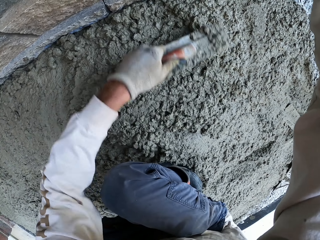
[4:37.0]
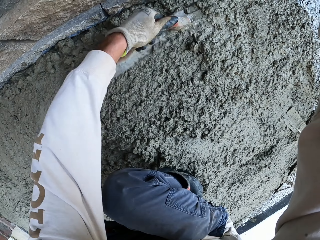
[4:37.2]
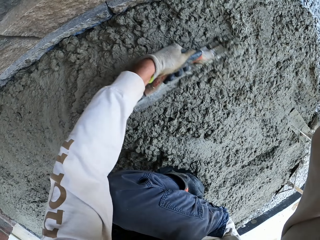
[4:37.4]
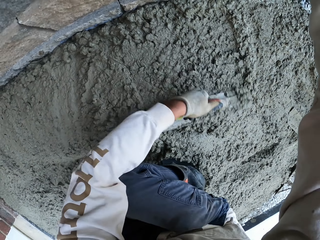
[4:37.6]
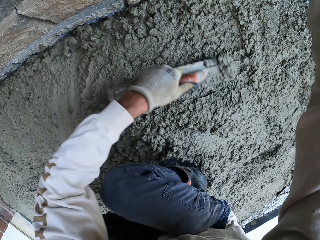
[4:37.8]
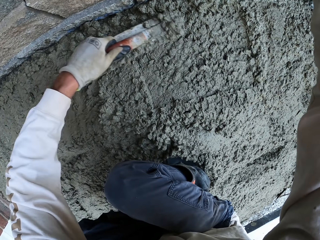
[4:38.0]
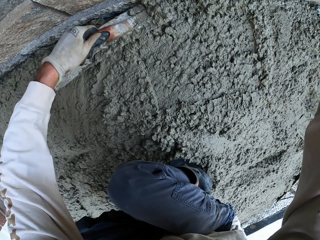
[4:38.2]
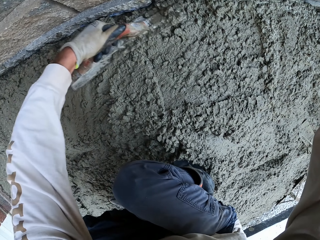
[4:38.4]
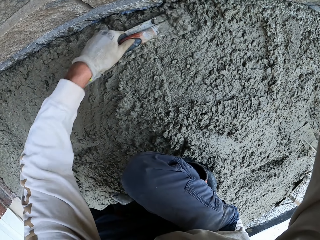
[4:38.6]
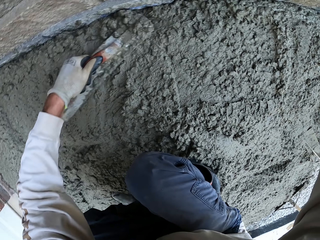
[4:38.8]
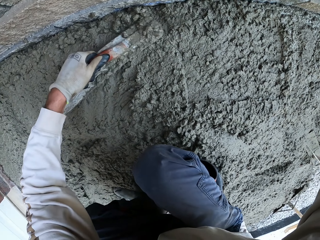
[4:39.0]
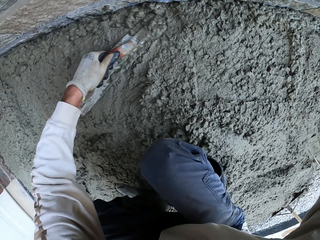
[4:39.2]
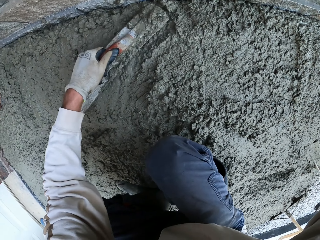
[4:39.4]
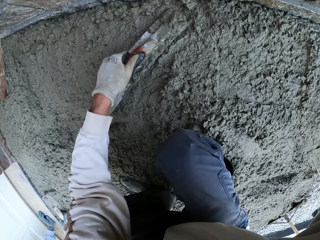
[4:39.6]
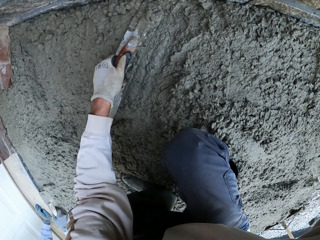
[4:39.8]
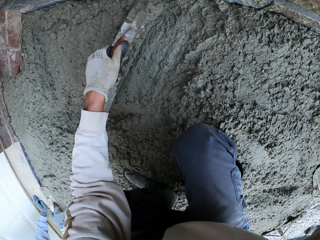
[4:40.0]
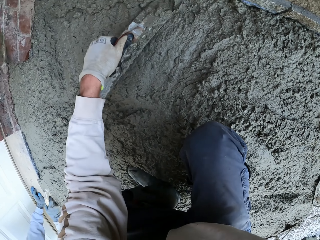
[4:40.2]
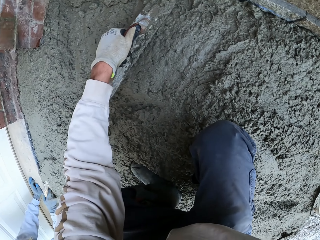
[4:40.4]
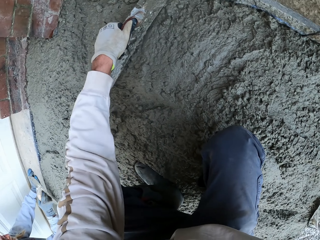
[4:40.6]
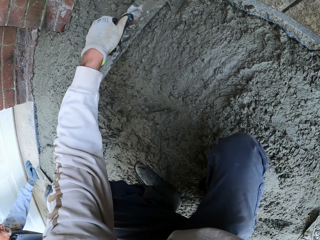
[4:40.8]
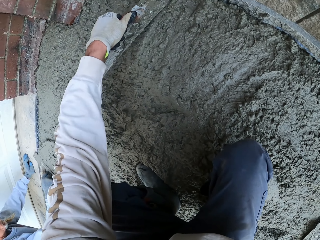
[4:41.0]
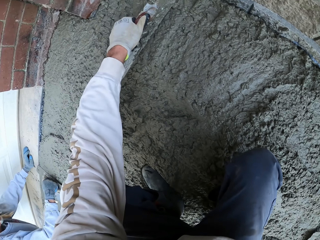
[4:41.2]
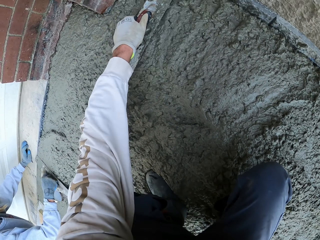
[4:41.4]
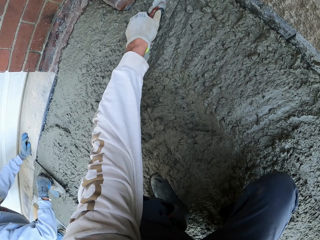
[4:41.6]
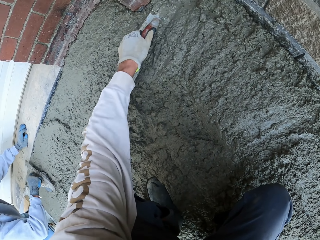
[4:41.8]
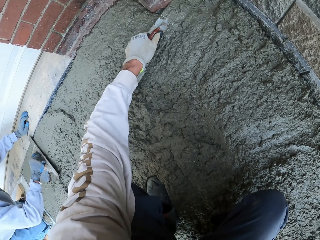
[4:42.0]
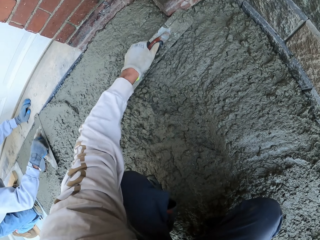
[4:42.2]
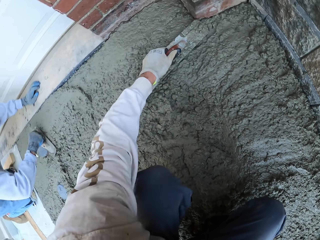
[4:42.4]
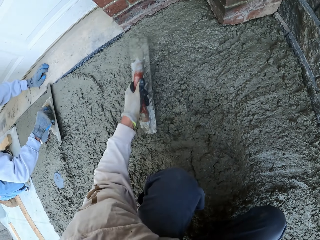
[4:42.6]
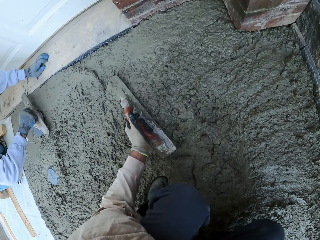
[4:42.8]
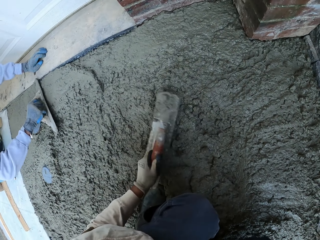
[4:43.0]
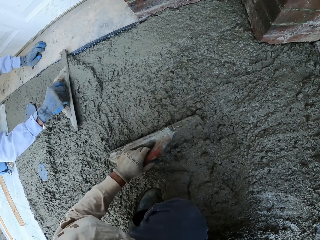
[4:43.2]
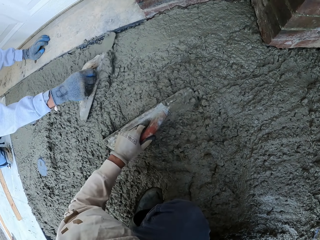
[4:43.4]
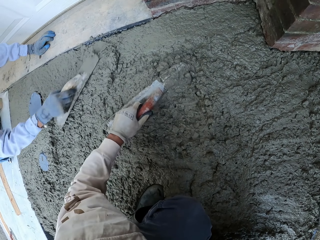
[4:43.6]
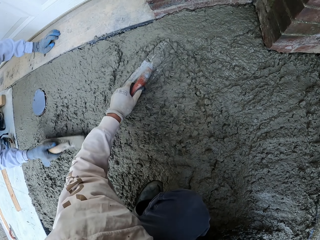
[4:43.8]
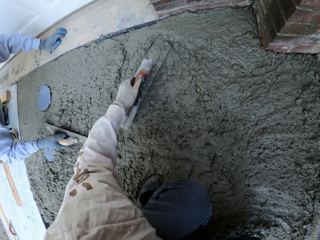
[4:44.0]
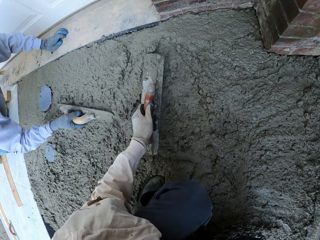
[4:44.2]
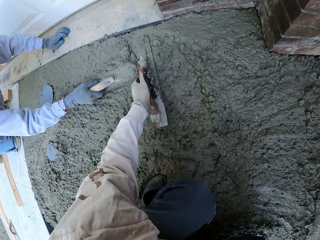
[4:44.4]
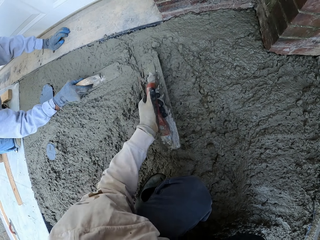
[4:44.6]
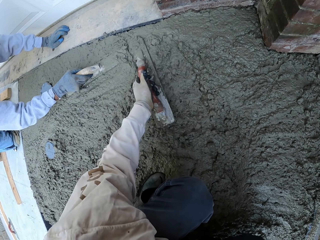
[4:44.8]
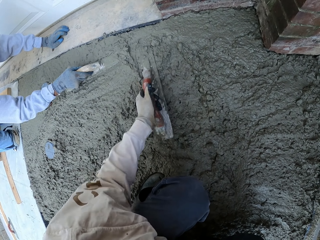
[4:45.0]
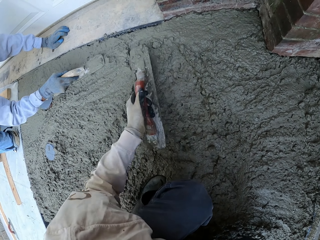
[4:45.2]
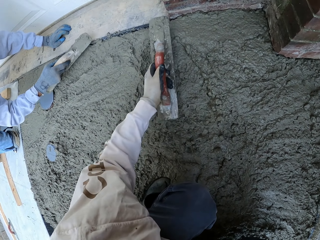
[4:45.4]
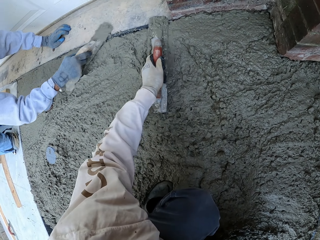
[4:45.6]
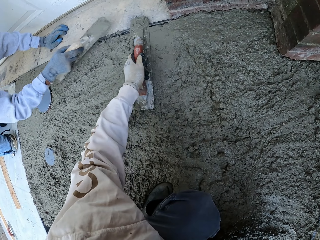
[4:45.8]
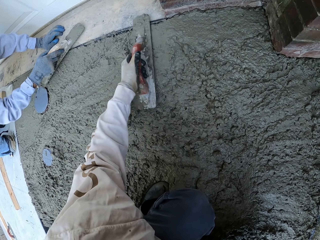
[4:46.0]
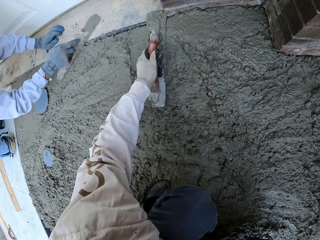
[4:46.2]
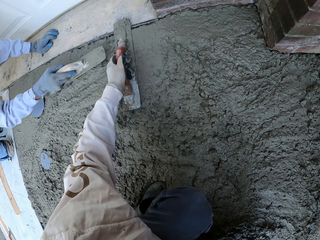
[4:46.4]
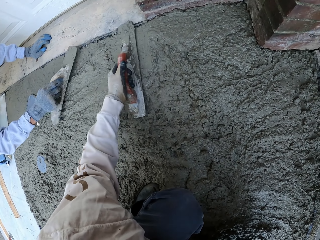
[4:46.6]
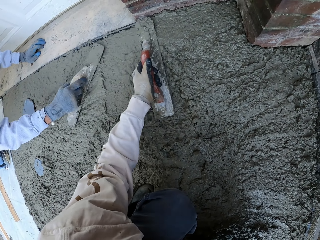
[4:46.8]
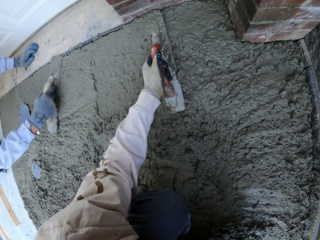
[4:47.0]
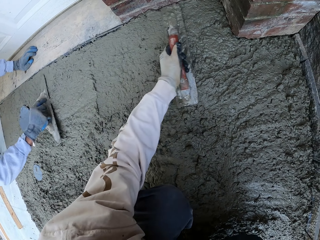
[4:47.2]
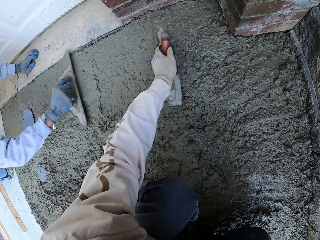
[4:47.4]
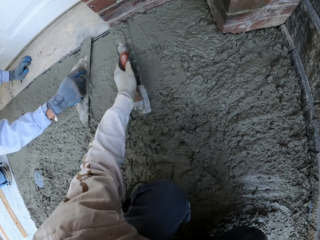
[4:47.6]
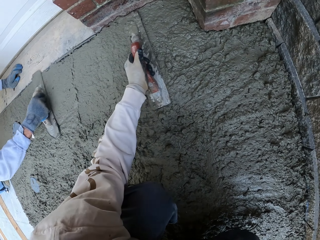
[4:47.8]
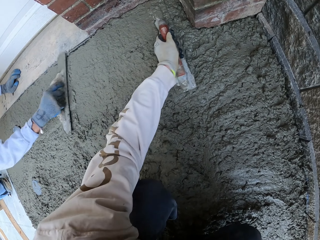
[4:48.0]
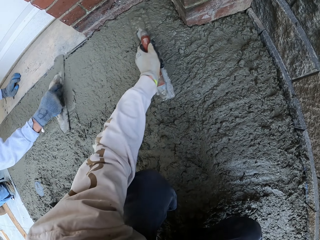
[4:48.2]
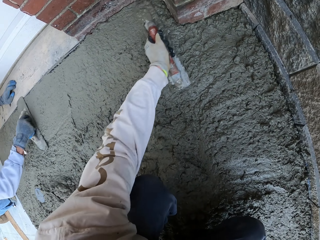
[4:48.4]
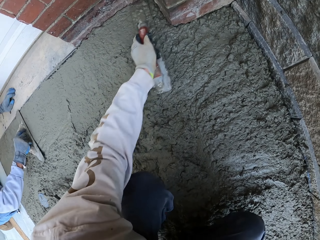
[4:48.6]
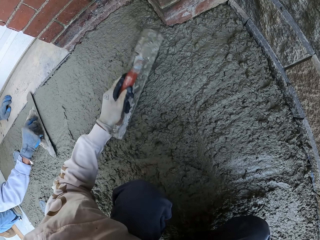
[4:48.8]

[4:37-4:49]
The camera wearer flattens the floor. A man levels the concrete with a masonry trowel.

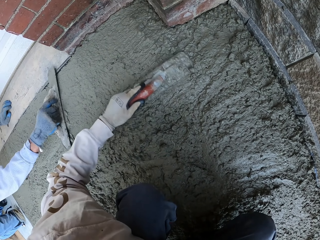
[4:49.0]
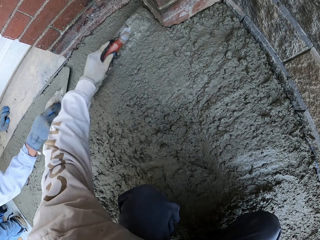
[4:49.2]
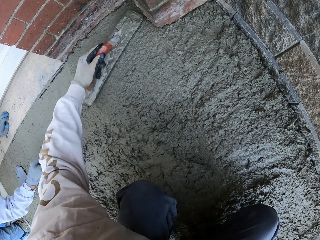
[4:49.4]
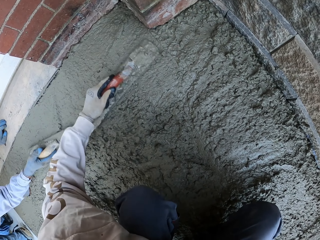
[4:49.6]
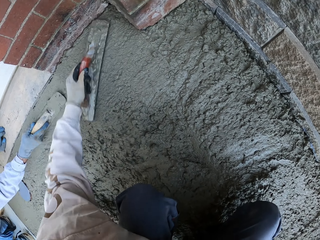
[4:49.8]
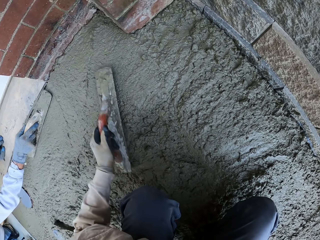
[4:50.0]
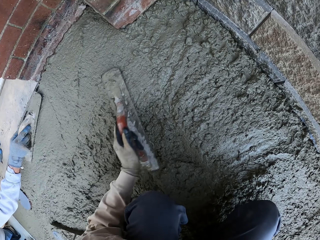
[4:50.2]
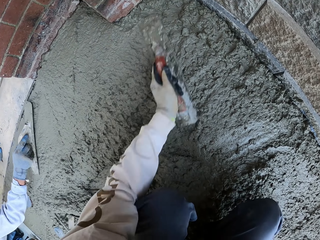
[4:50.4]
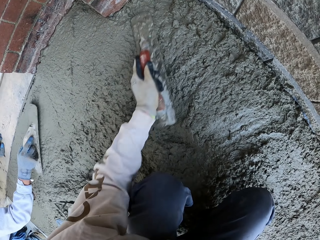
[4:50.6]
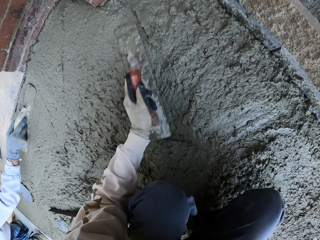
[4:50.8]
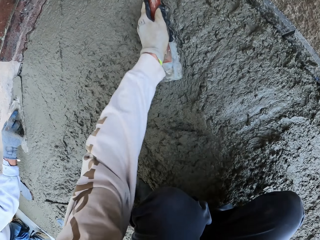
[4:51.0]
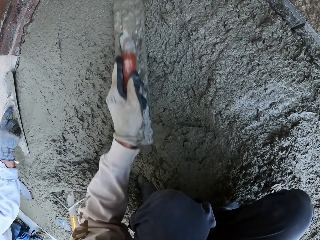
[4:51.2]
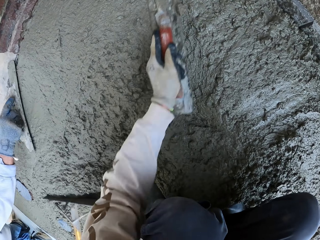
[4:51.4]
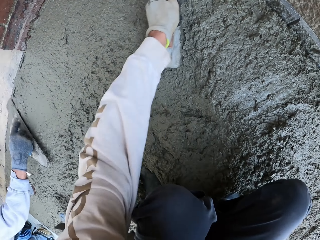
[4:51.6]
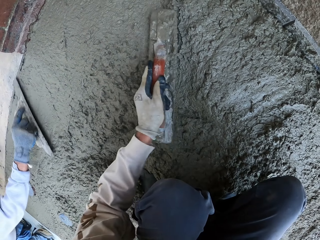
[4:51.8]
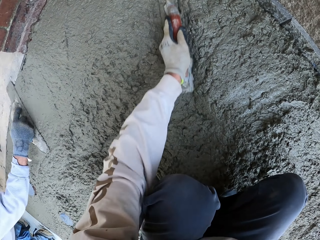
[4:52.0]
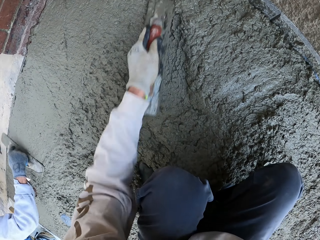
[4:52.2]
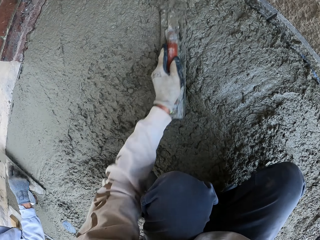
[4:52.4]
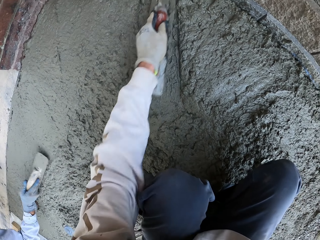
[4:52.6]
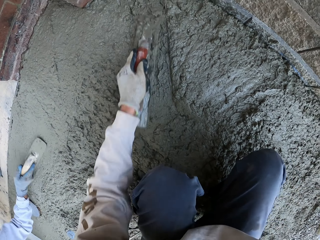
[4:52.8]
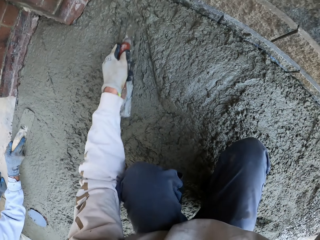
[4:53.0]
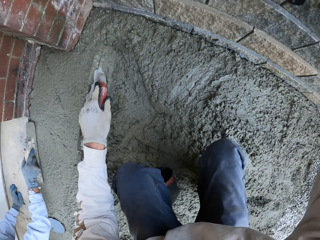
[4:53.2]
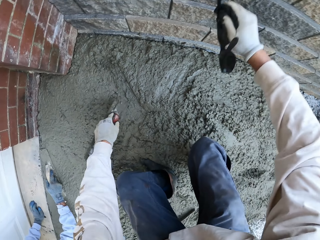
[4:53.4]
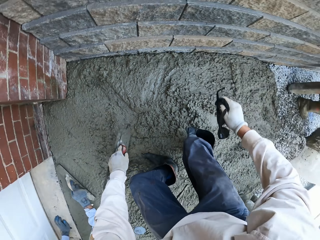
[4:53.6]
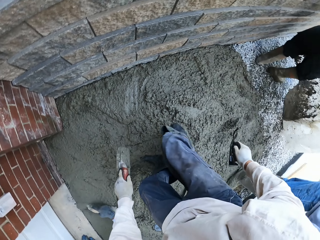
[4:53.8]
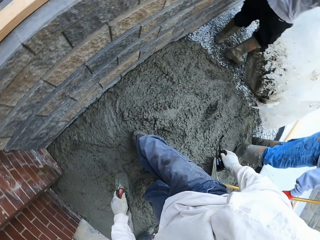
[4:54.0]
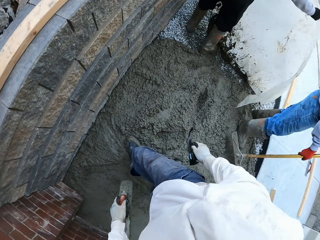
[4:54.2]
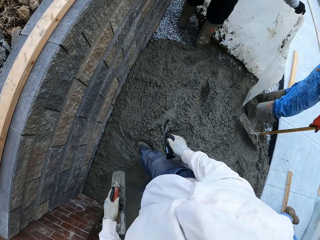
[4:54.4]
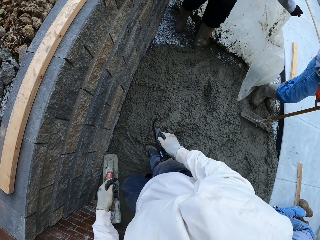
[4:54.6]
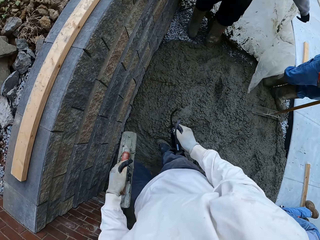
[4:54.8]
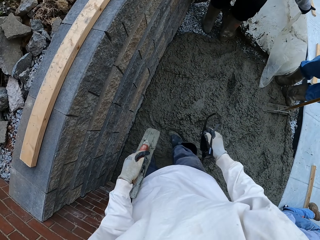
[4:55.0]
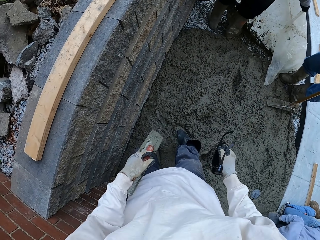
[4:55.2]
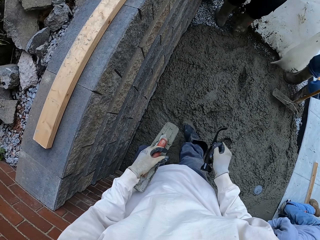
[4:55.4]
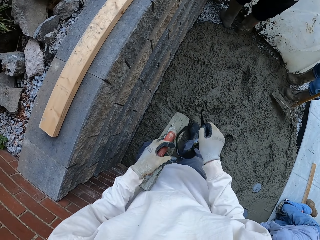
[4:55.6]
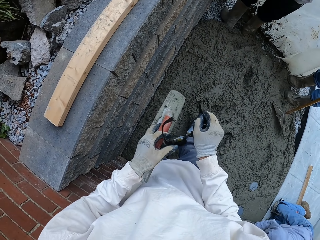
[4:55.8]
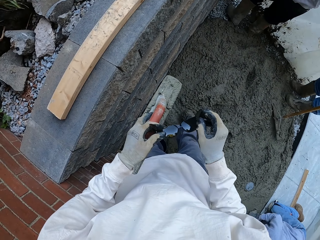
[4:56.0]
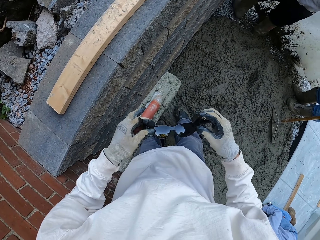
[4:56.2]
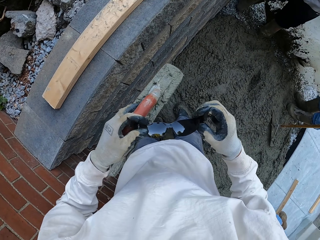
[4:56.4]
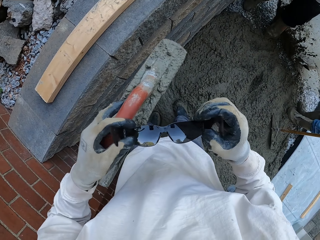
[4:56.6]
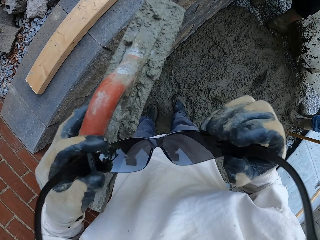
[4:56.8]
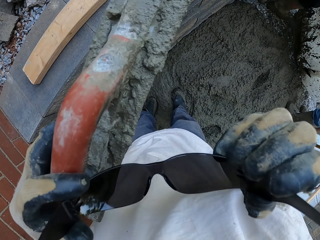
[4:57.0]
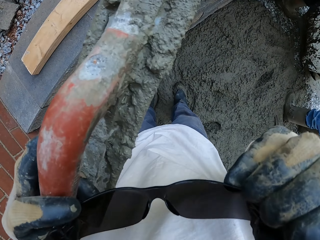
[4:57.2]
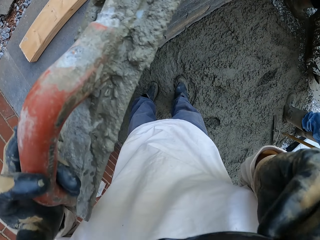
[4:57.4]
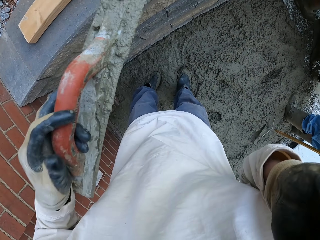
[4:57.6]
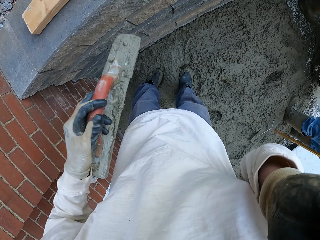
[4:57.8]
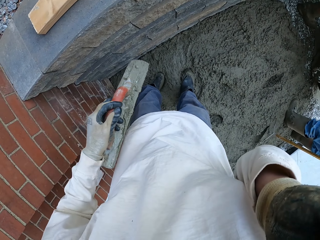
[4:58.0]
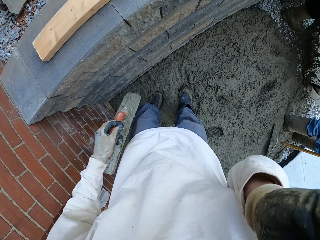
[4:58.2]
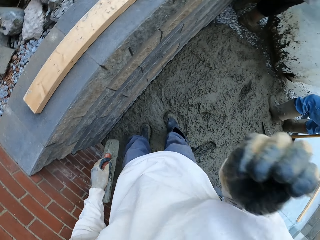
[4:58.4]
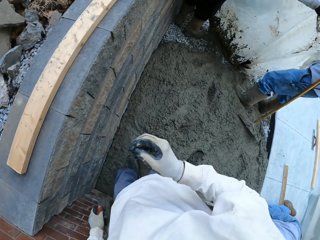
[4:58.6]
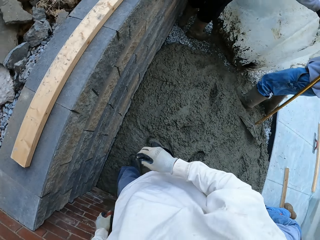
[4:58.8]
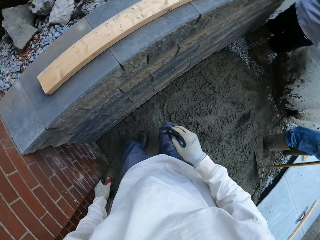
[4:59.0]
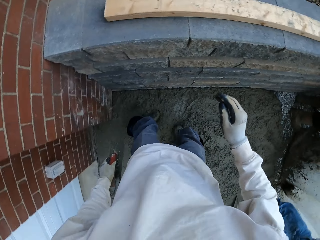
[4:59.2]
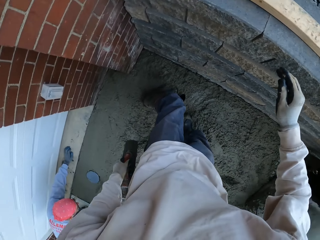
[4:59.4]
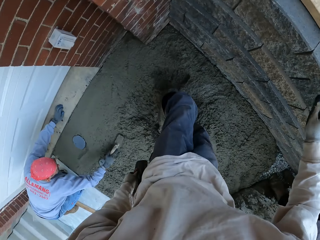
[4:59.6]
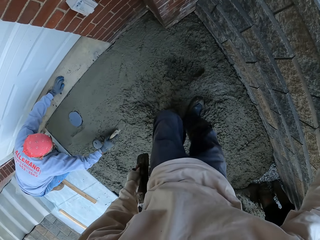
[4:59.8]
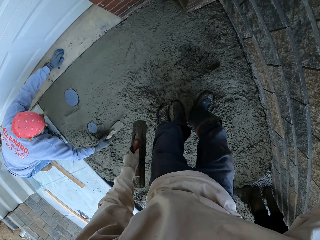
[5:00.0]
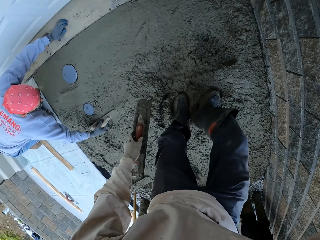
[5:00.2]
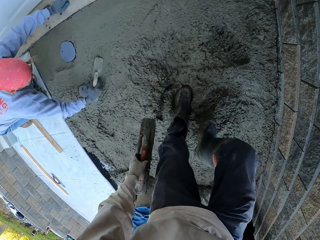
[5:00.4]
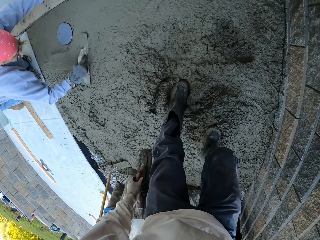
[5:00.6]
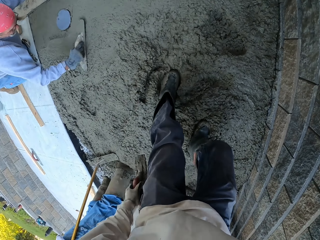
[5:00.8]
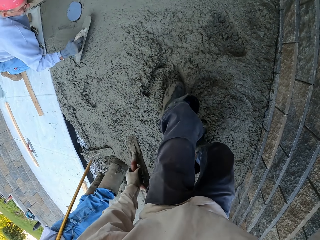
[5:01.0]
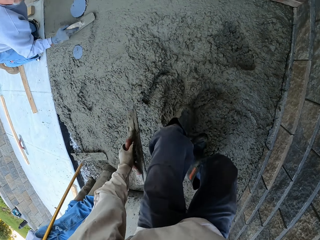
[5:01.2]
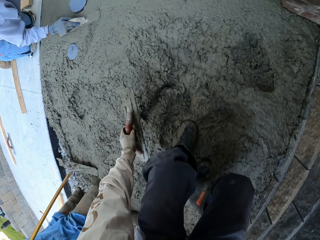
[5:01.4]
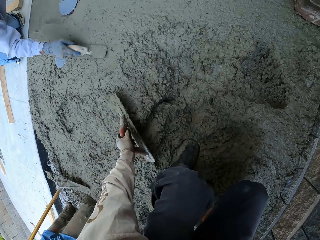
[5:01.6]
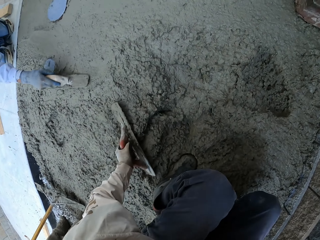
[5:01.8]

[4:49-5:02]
The camera wearer stands up. He looks around and moves to the side. He wears his sunglasses. He looks around. A man flattens the floor. The camera wearer moves backwards and bends down.
